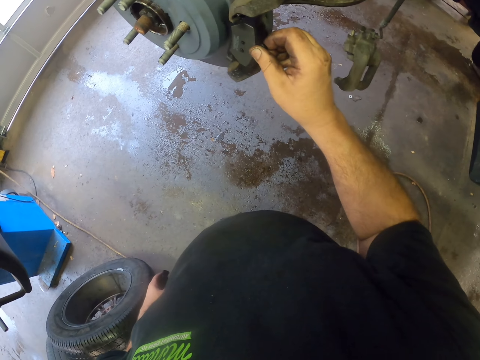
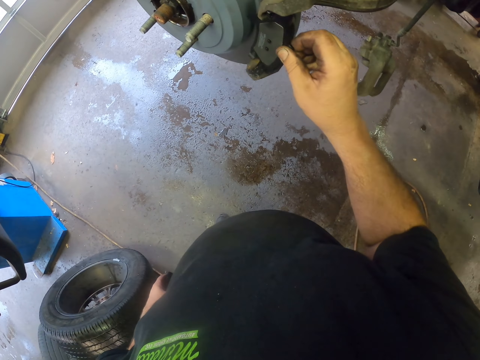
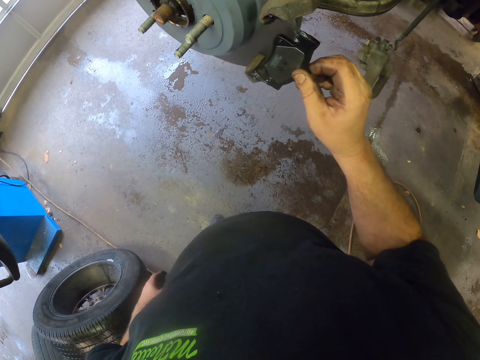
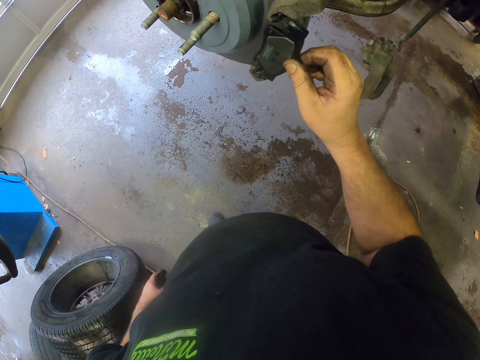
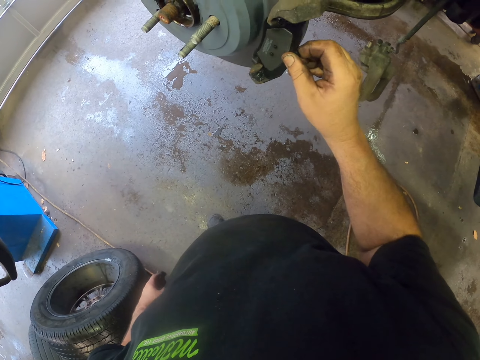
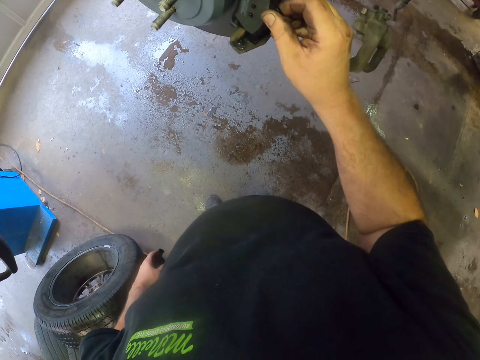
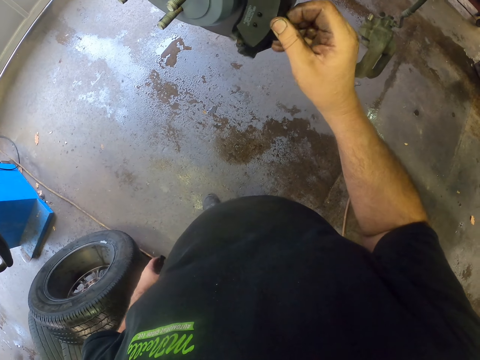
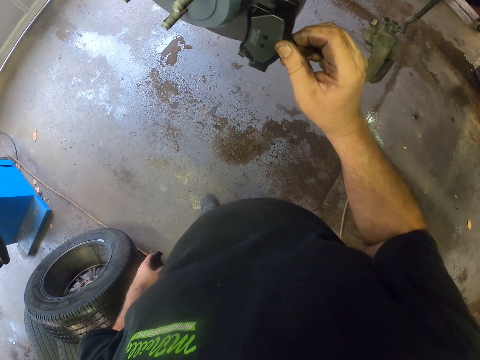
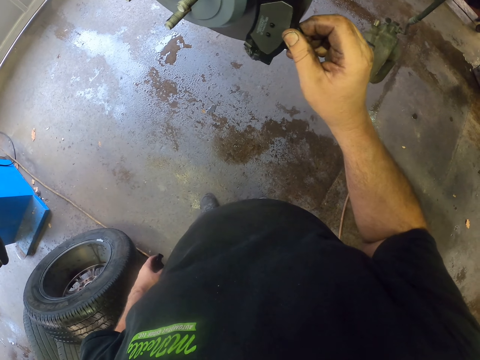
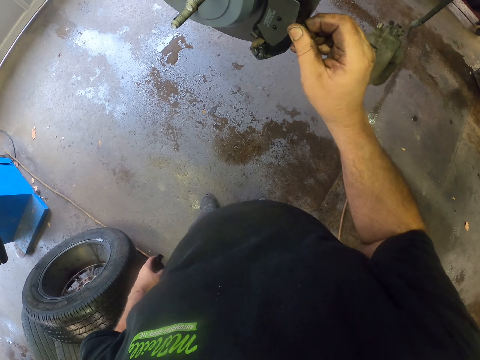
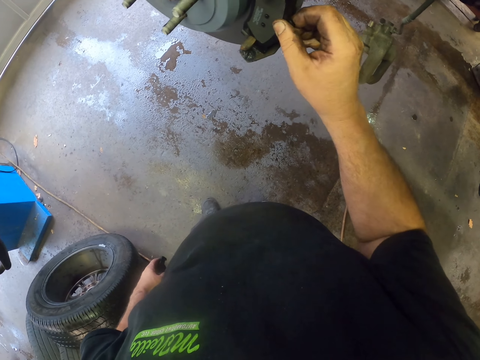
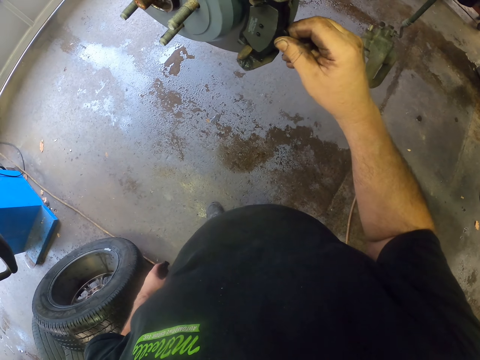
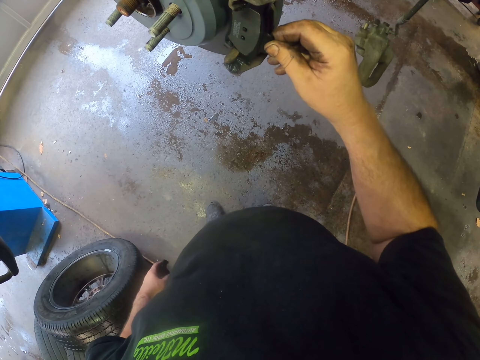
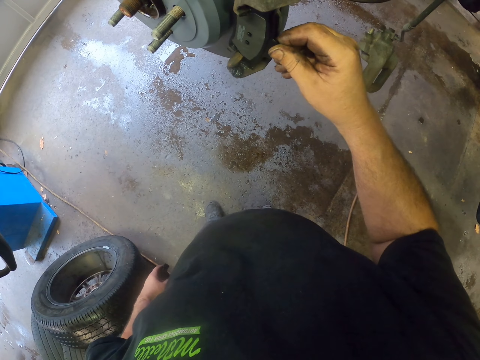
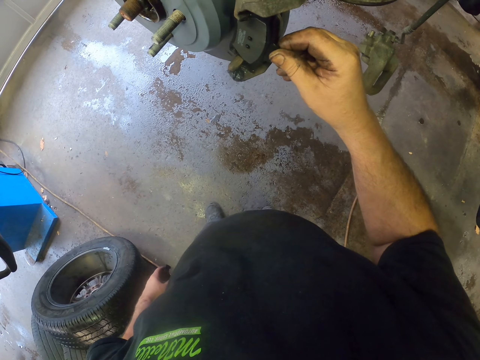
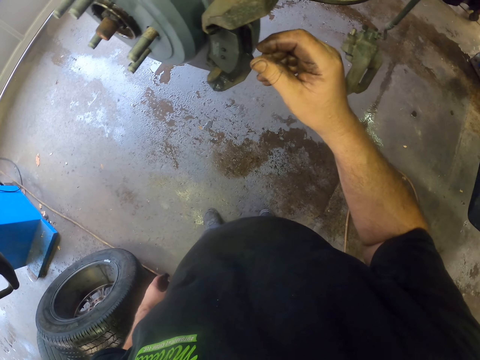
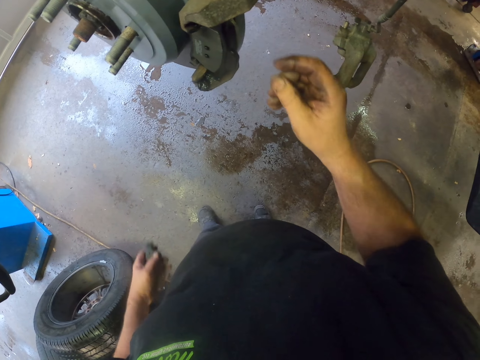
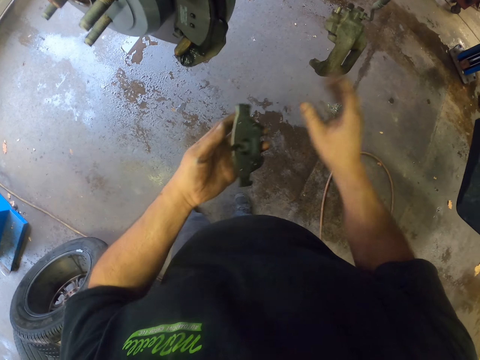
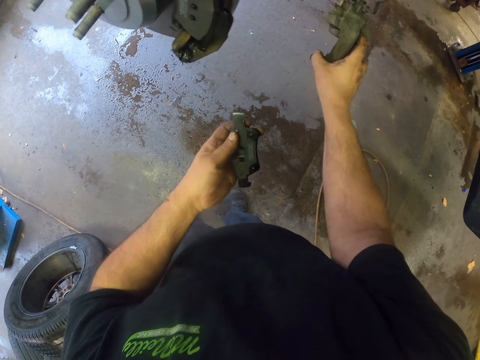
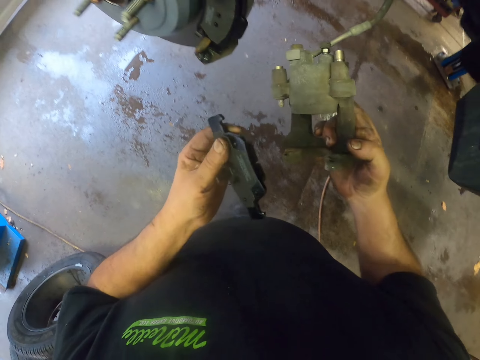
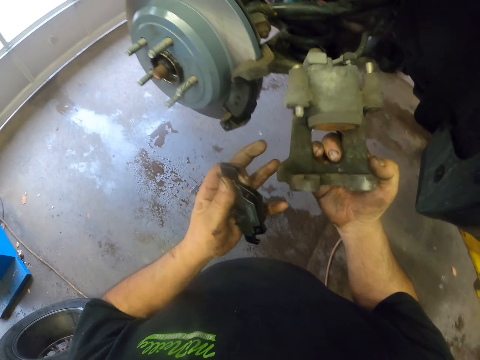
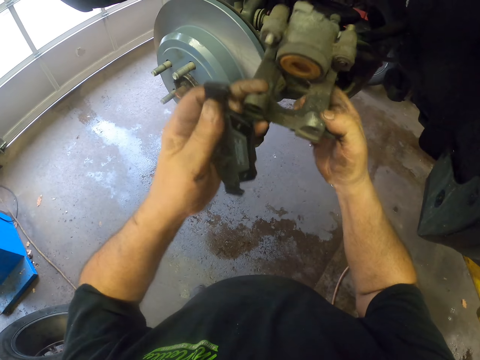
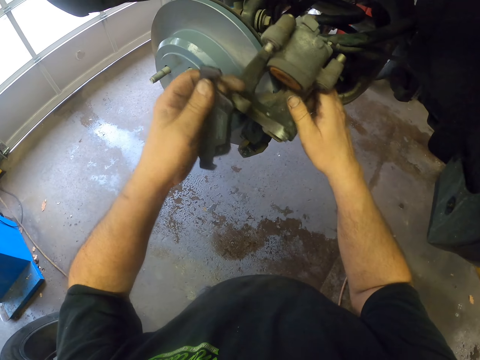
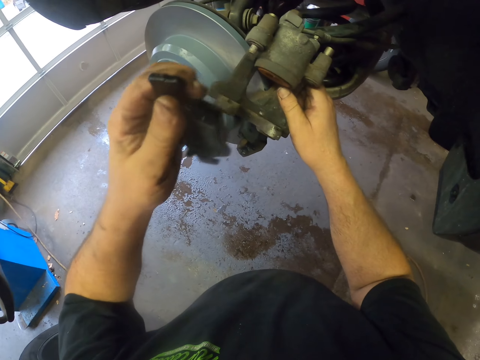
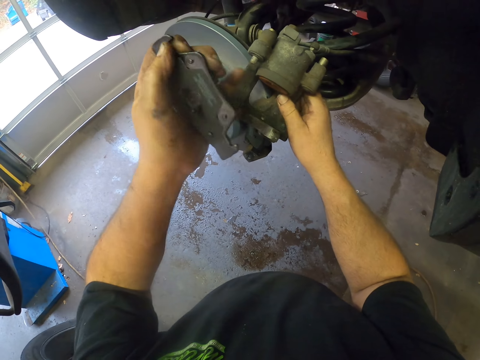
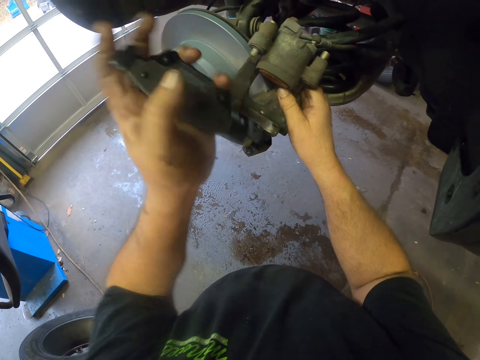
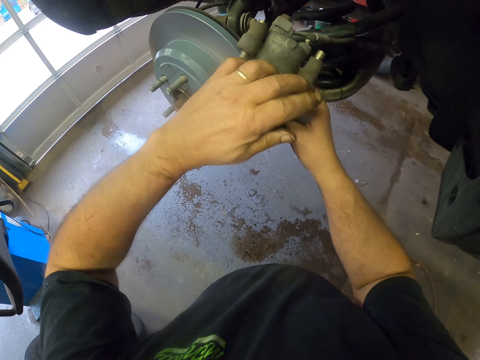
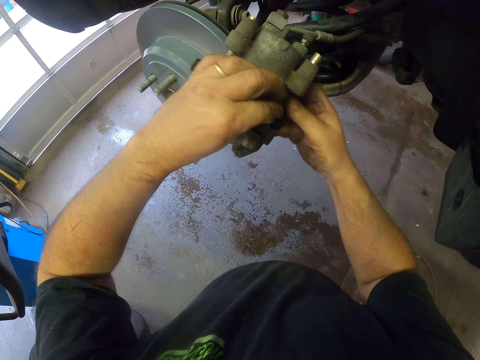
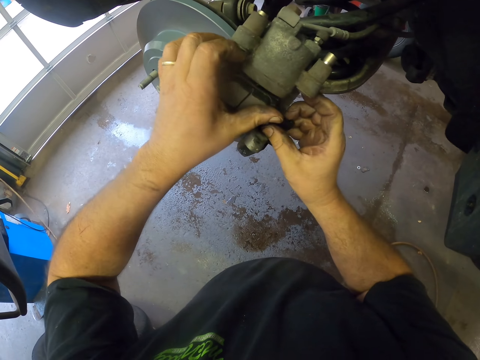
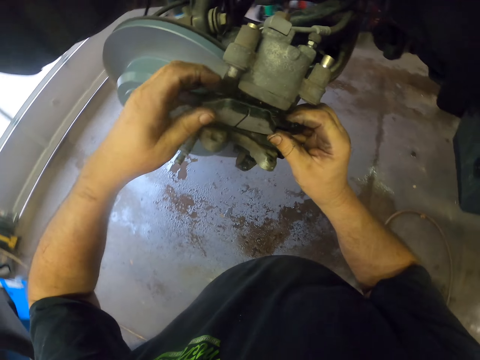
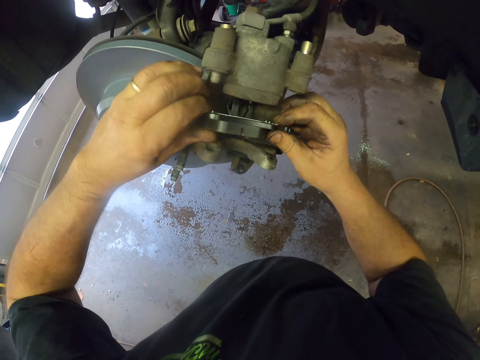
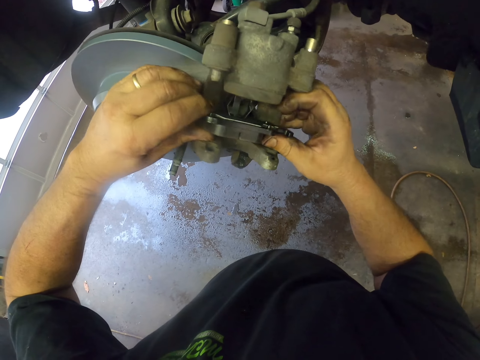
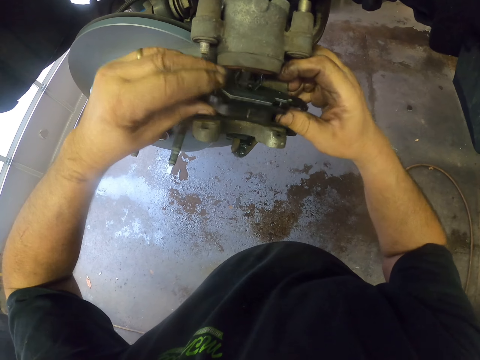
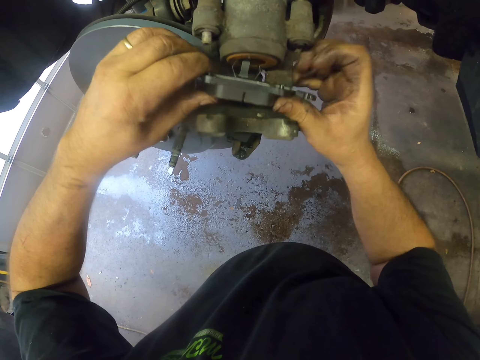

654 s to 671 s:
The camera wearer removes the hand from the brake pad. They pick up an object. They put the object on the wheel disk. They move the brake pad. They put the brake pad on something.

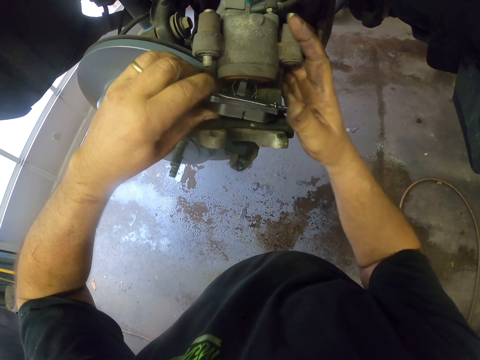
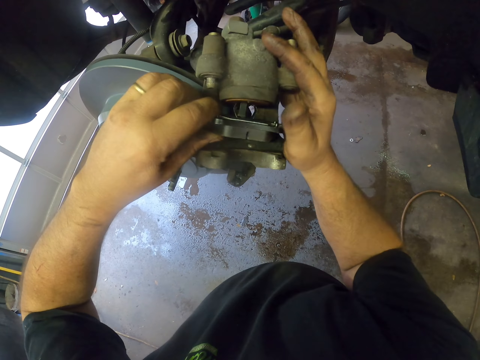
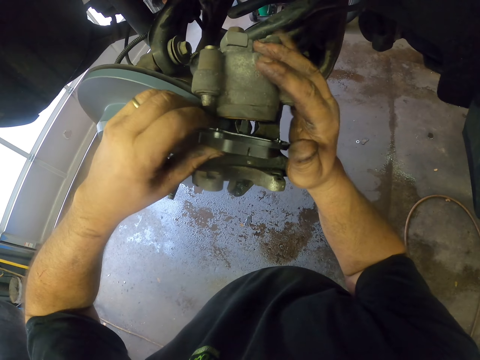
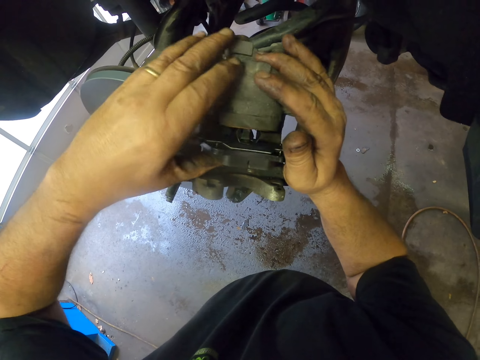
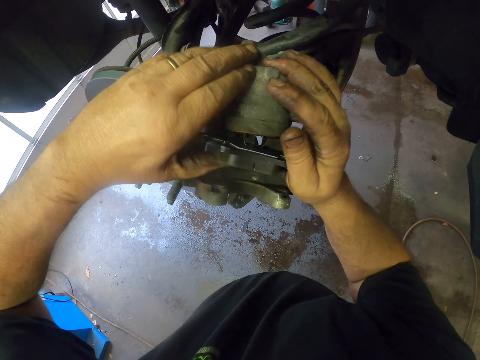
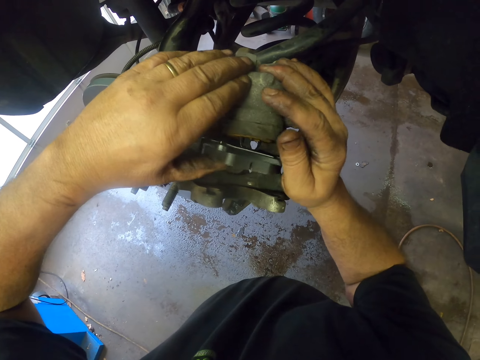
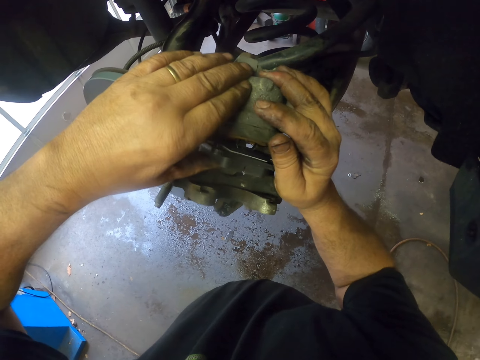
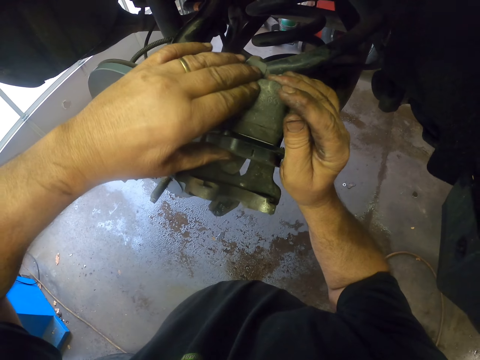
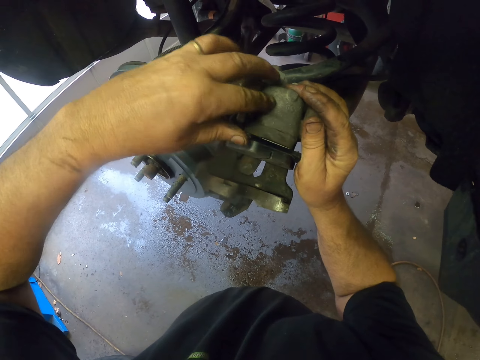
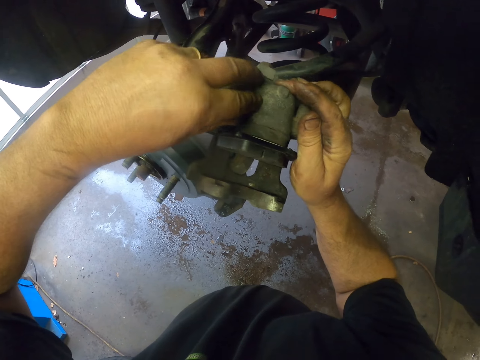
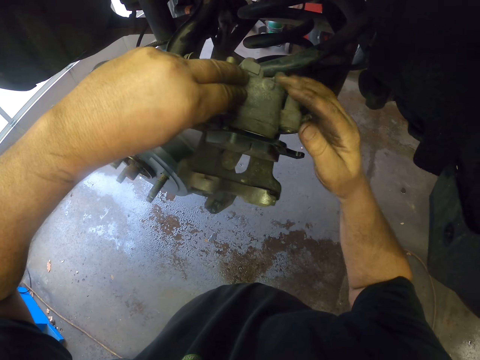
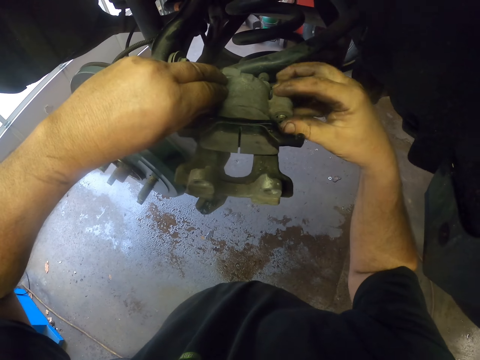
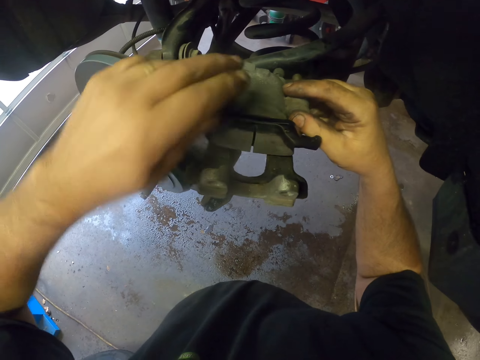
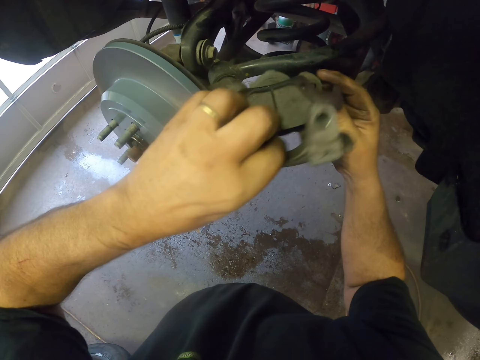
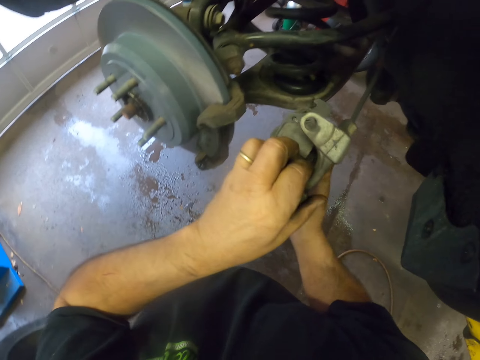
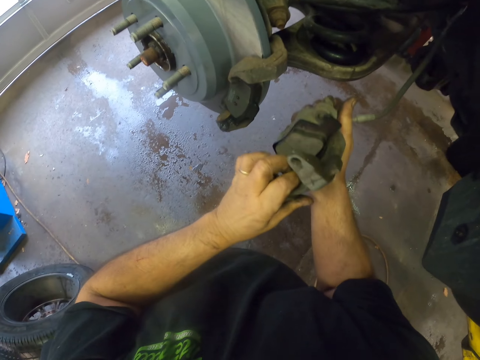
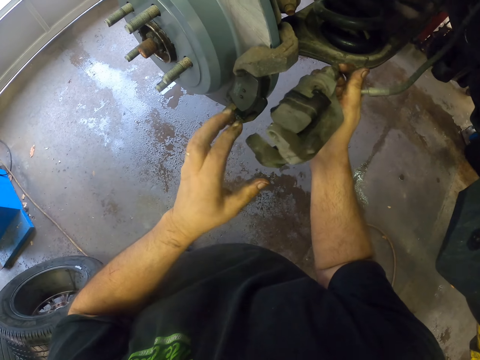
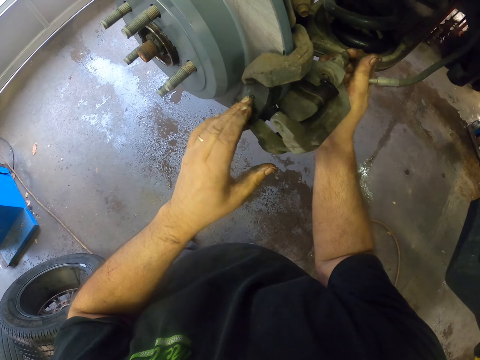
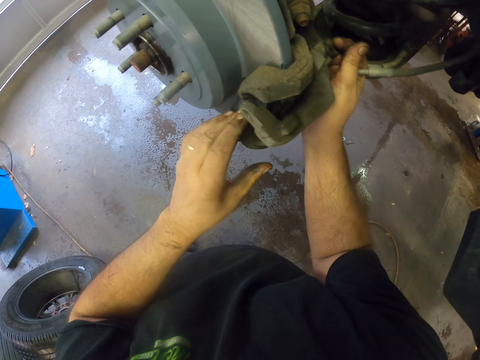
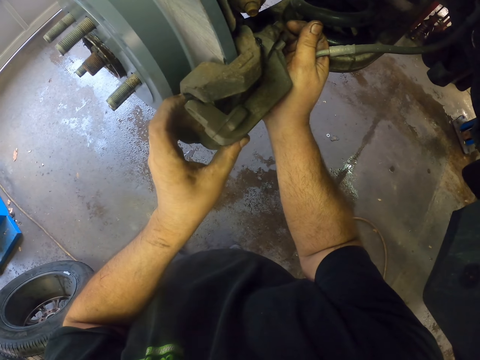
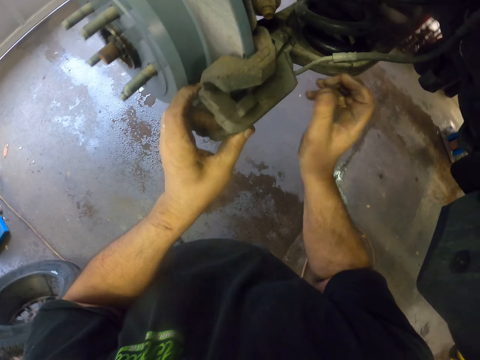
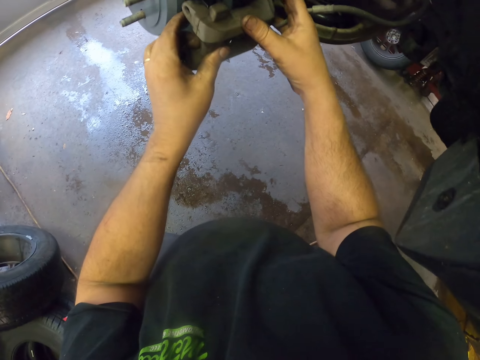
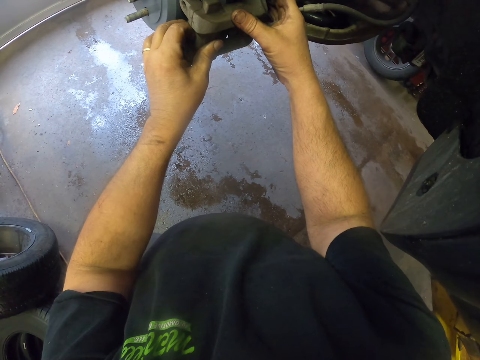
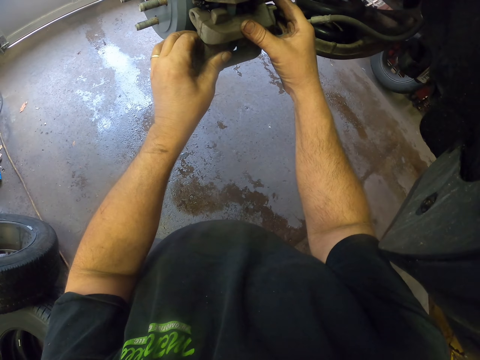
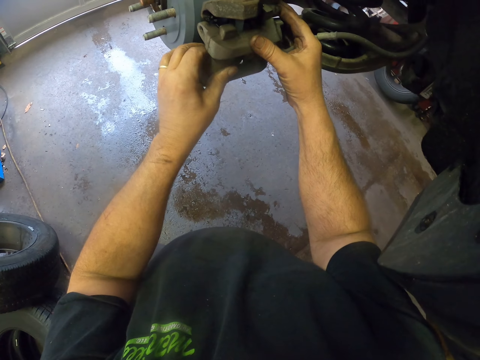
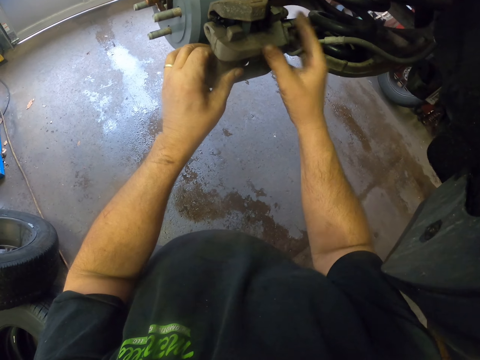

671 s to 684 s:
The camera wearer presses the brake pad on something. They pick up the wheel disk. They fix something on the wheel disk.
